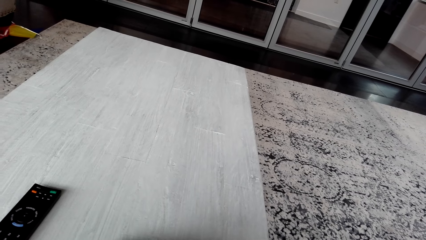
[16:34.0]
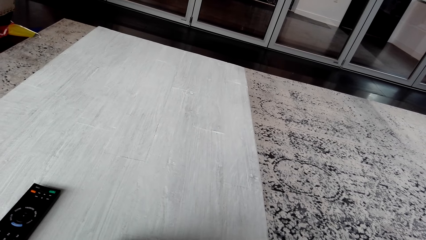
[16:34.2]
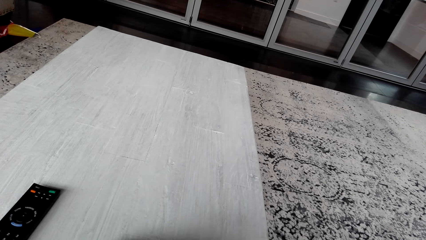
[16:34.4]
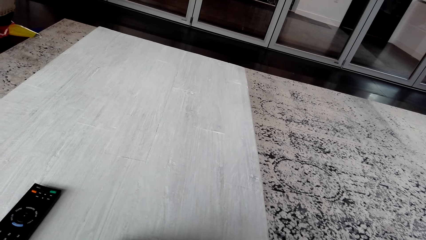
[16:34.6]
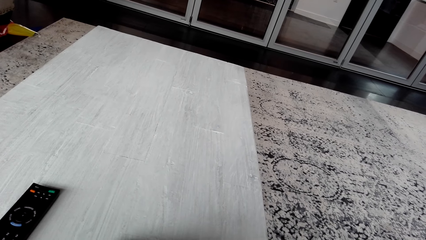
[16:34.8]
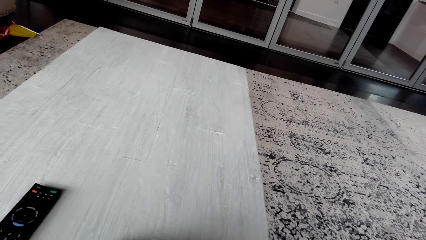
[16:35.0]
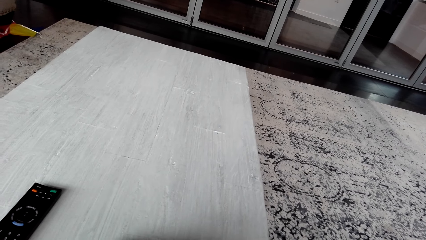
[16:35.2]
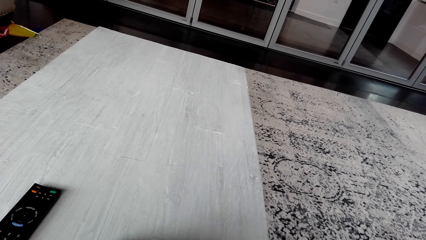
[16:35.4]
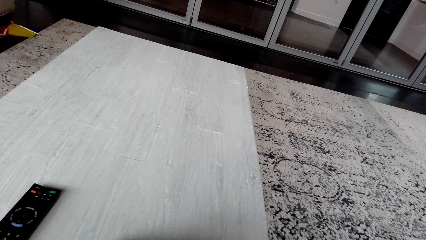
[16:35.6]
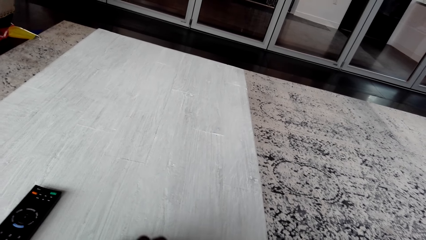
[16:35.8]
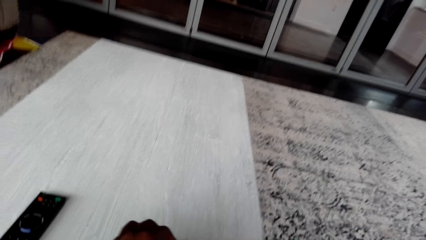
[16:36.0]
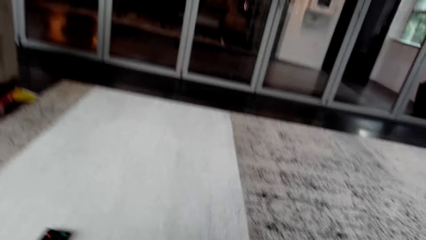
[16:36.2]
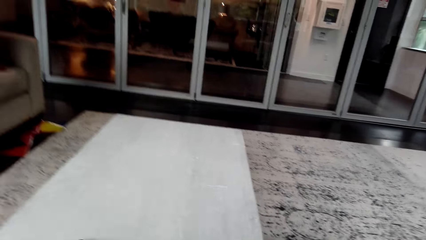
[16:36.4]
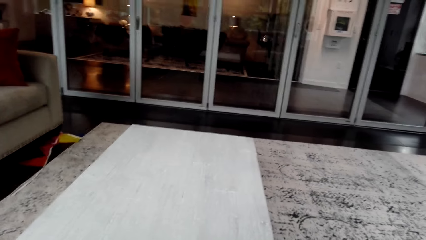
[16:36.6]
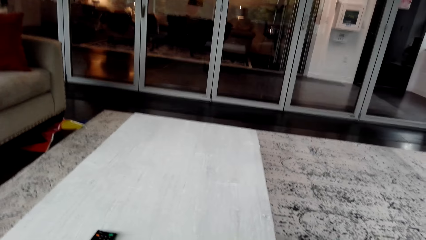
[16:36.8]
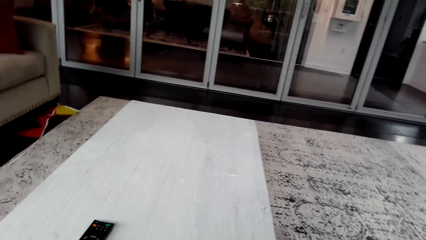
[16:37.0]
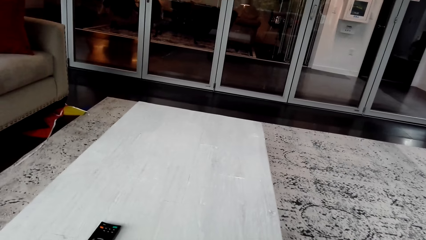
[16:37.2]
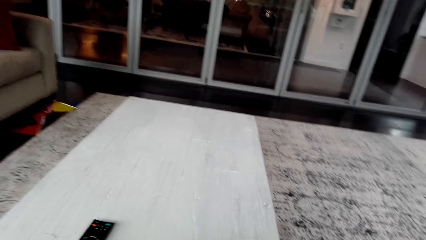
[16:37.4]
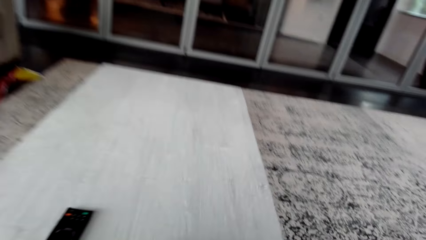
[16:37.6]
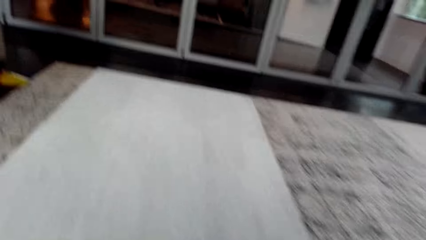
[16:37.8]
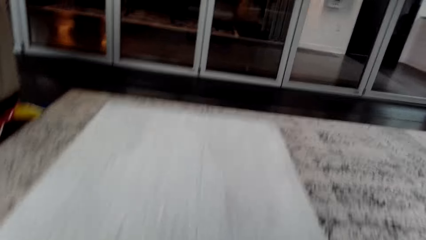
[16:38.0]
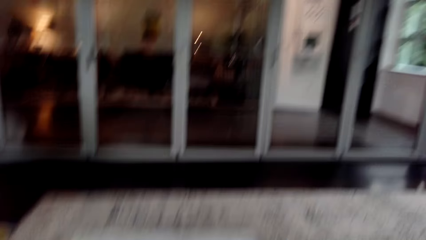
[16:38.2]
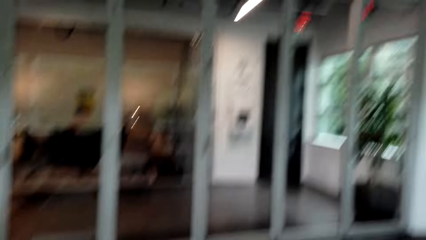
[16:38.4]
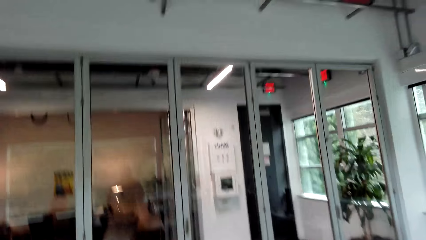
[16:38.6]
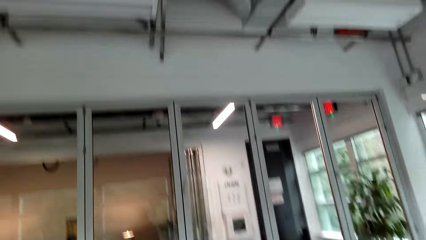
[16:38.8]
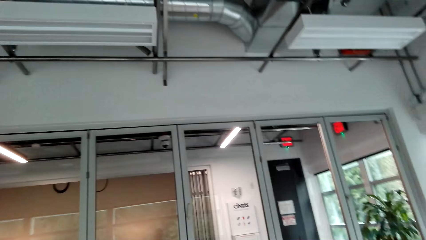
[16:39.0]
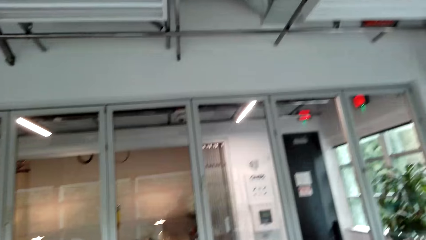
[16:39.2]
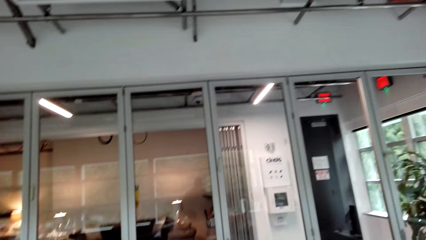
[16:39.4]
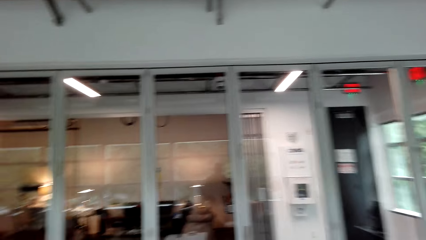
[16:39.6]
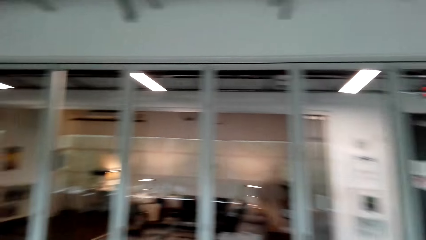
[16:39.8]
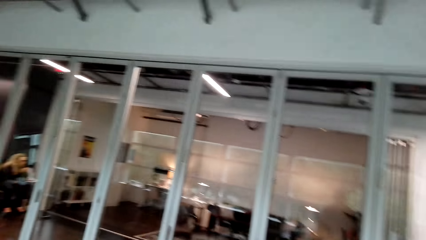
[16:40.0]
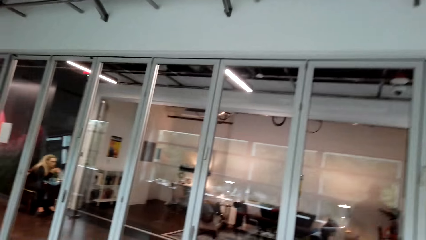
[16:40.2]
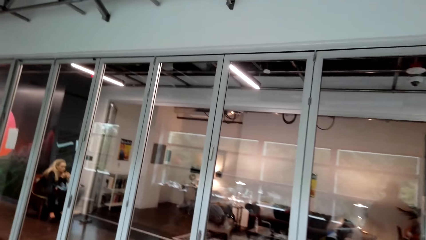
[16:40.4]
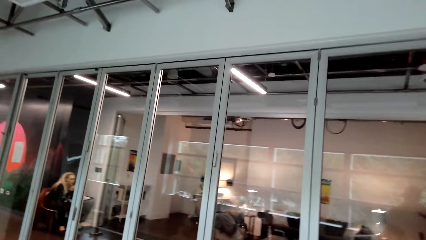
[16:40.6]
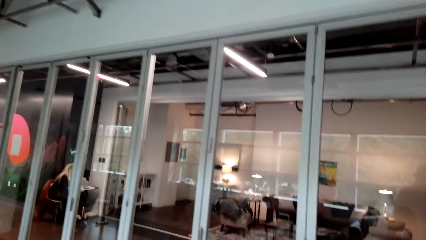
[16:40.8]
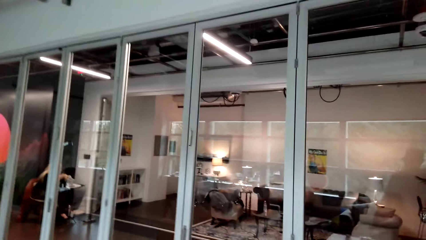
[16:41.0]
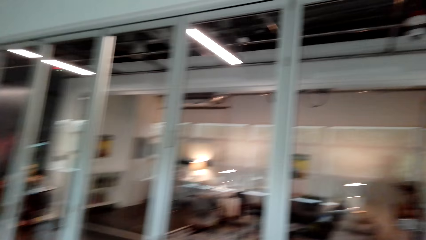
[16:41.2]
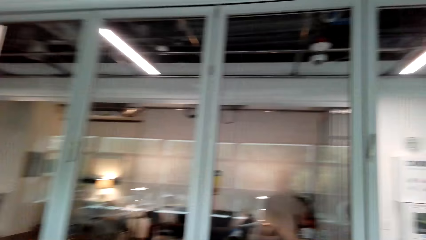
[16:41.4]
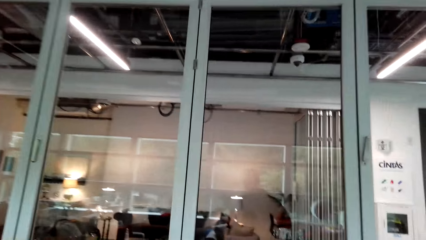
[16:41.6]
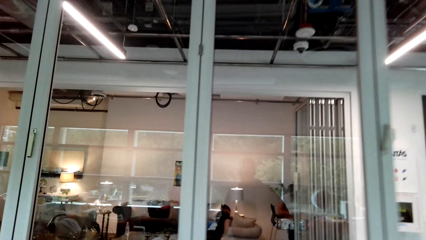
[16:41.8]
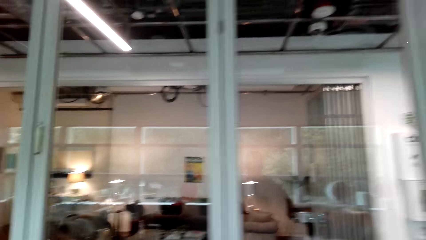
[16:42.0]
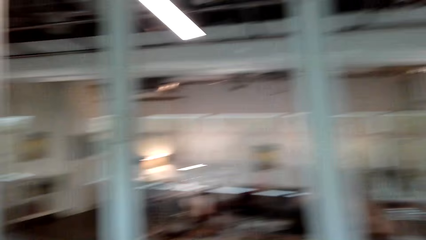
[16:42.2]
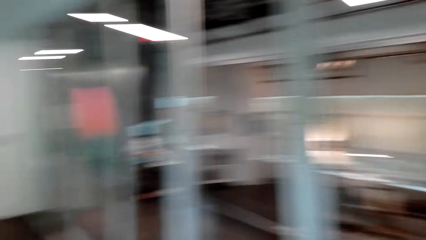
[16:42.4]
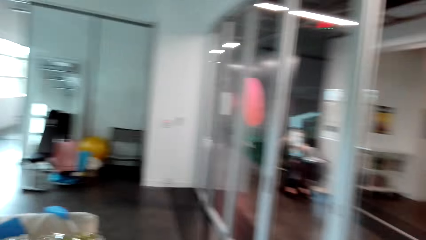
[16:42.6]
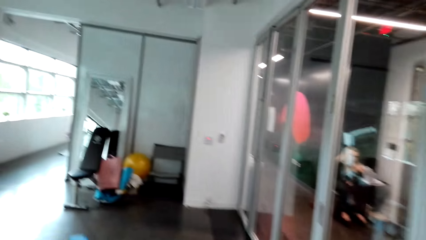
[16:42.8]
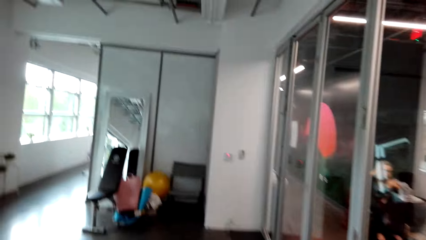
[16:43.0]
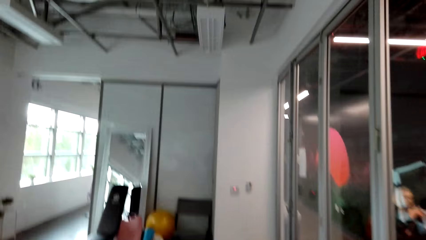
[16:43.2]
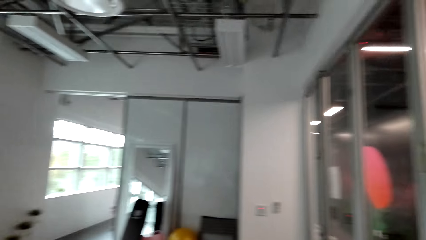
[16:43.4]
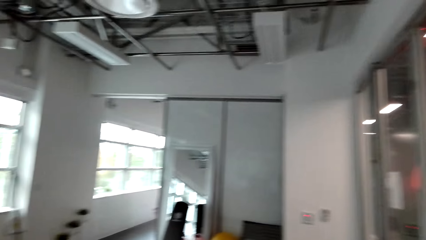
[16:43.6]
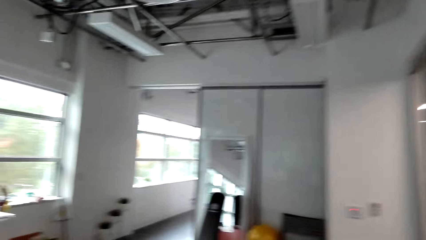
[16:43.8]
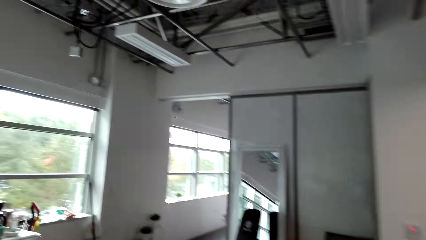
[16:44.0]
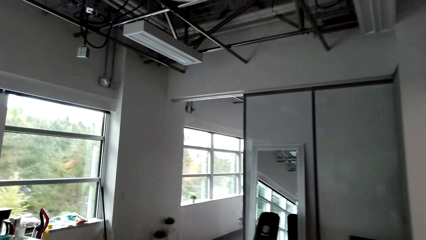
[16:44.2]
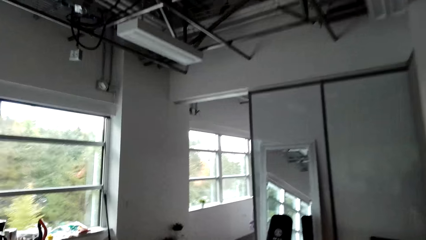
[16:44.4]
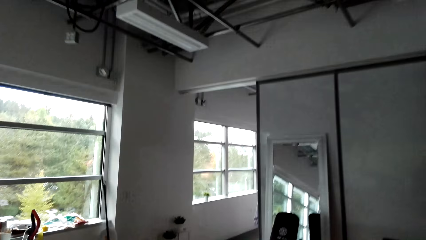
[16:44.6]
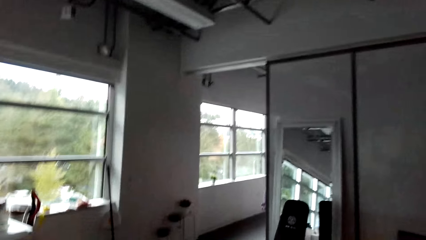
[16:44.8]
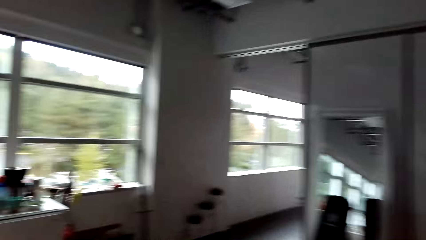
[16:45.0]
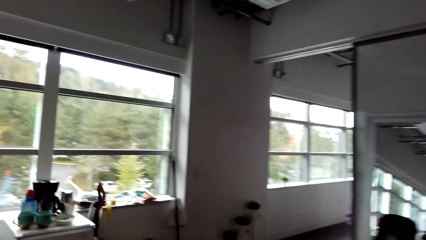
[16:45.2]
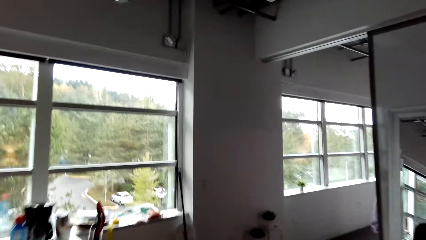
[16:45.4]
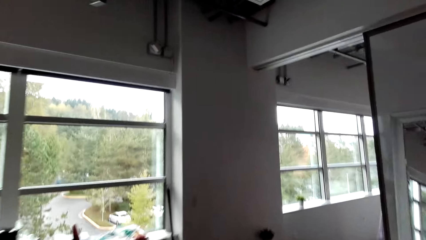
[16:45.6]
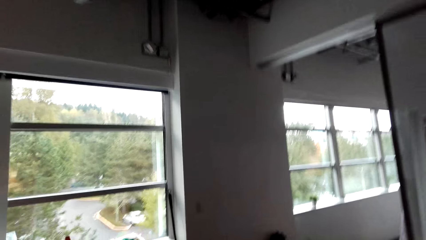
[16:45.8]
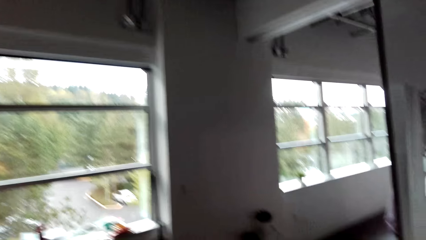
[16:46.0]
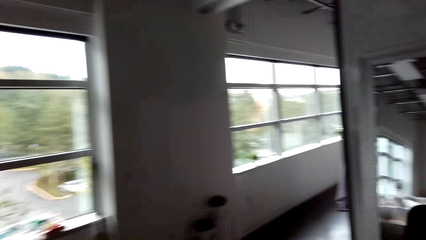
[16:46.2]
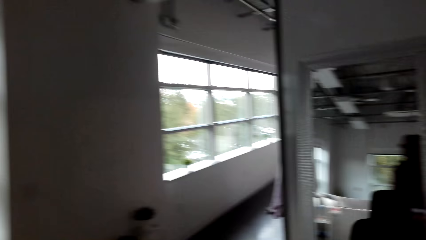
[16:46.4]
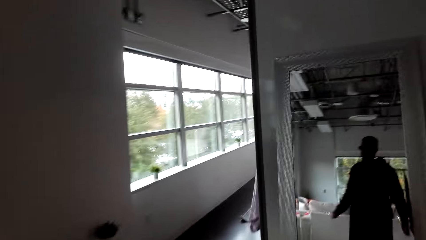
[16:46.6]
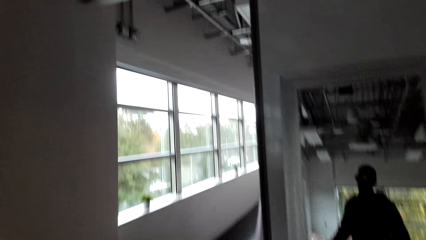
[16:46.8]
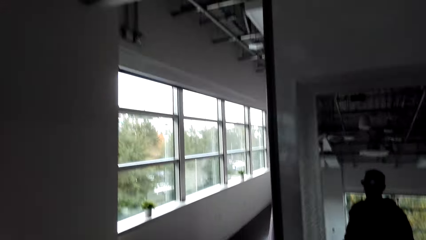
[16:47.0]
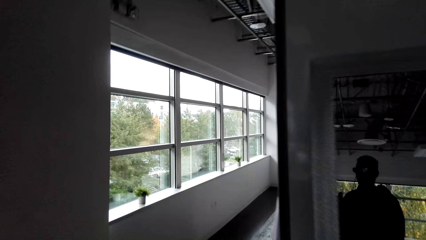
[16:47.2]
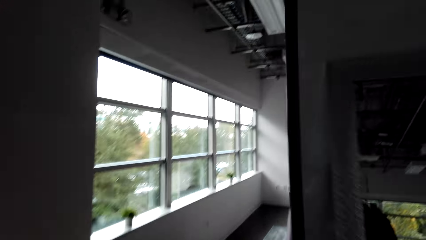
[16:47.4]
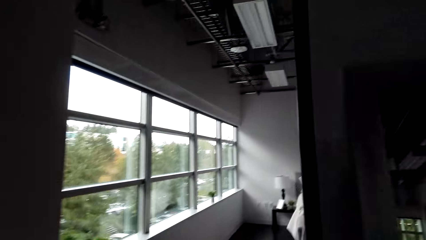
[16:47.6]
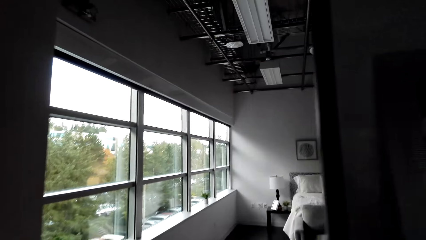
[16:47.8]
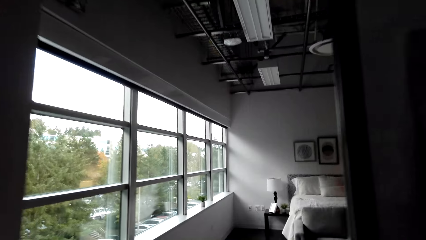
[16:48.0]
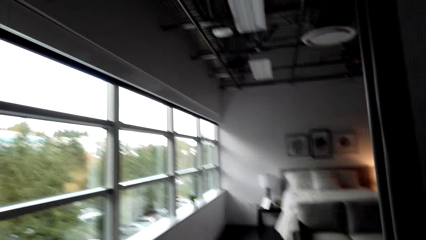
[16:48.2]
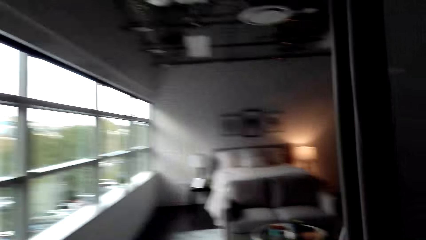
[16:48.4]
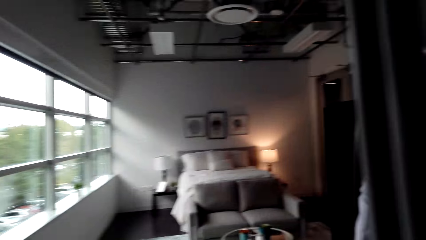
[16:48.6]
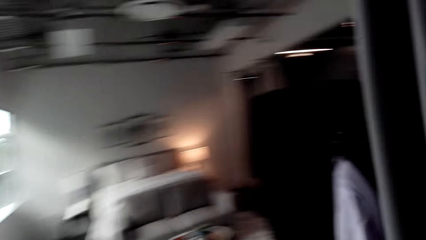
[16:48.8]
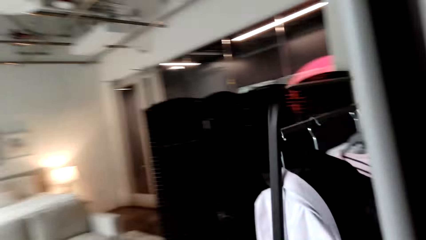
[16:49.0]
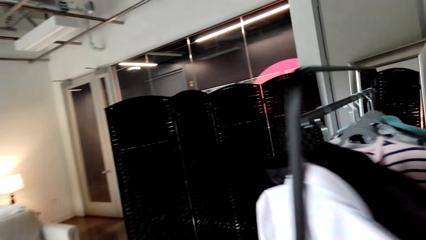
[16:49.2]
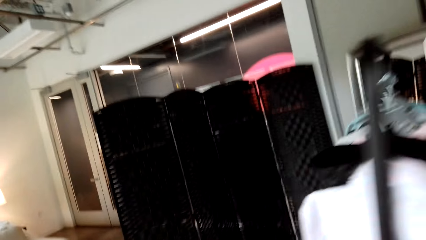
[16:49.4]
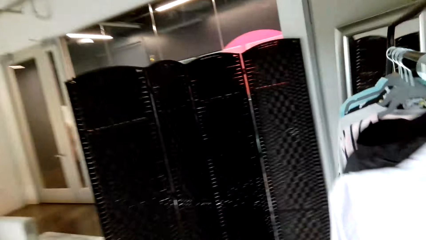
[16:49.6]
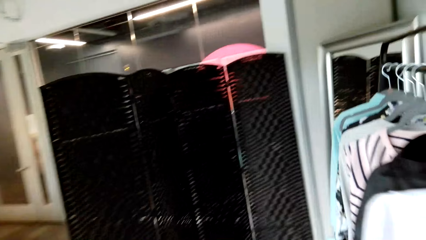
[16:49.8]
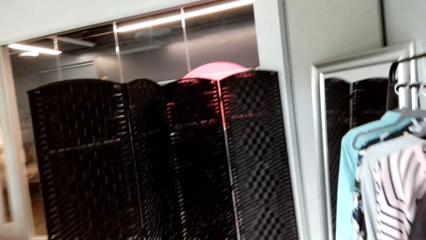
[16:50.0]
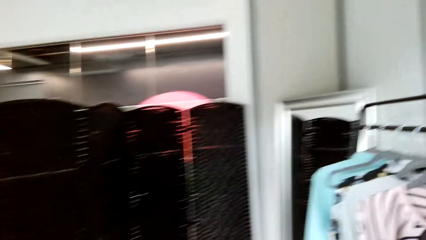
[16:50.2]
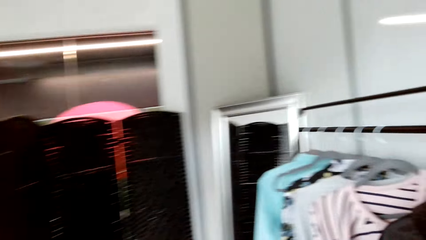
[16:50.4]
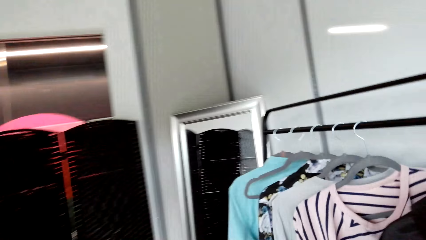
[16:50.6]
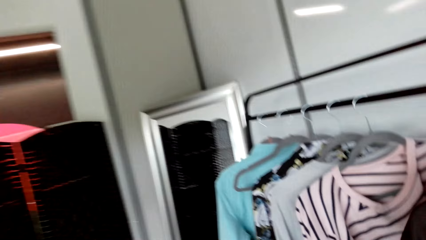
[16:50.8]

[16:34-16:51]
The camera wearer walks in a room. A woman sits down on a chair. The camera wearer walks around the house.
